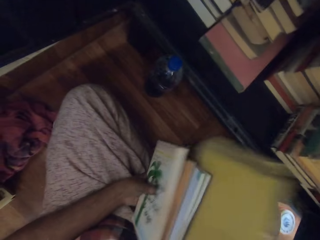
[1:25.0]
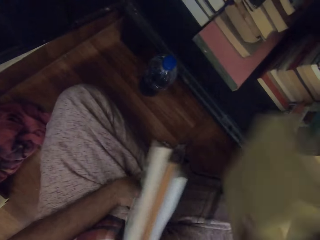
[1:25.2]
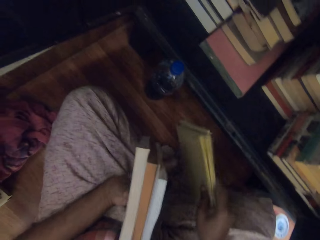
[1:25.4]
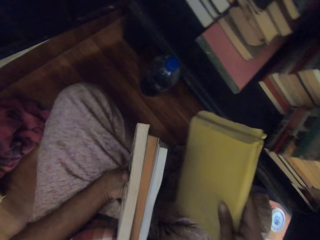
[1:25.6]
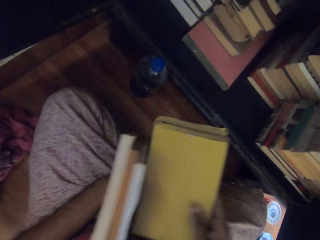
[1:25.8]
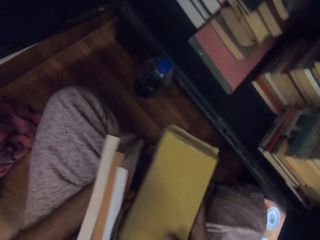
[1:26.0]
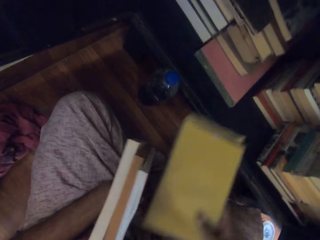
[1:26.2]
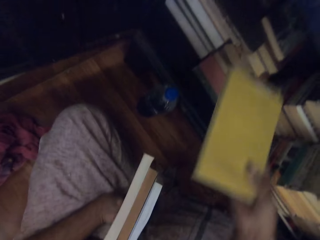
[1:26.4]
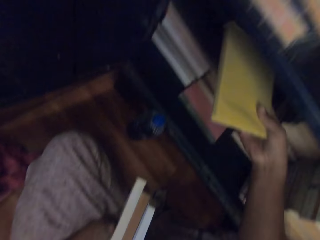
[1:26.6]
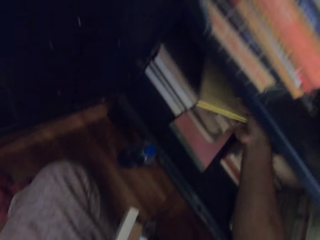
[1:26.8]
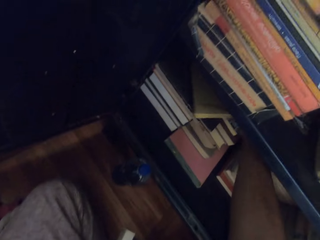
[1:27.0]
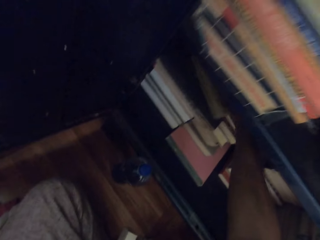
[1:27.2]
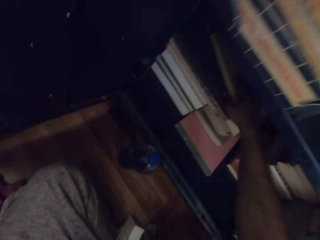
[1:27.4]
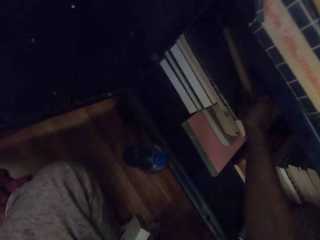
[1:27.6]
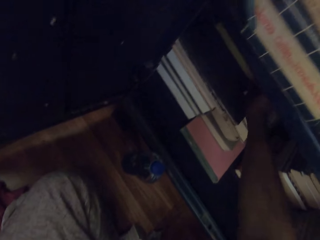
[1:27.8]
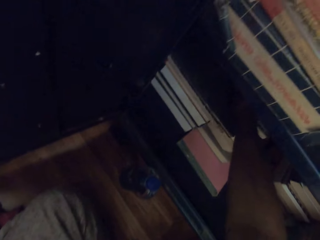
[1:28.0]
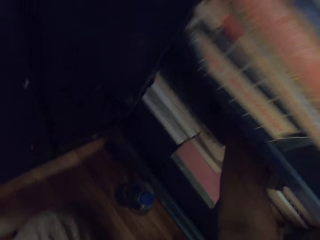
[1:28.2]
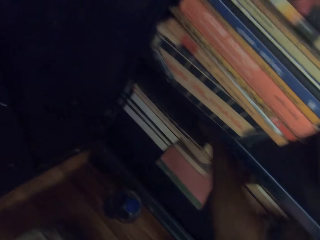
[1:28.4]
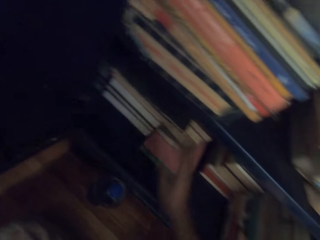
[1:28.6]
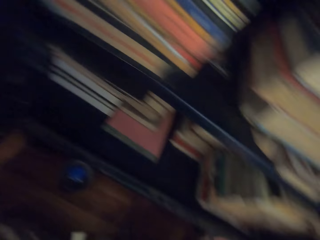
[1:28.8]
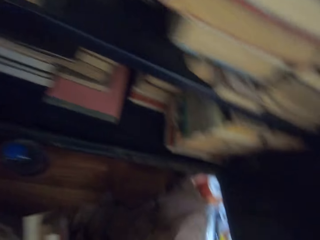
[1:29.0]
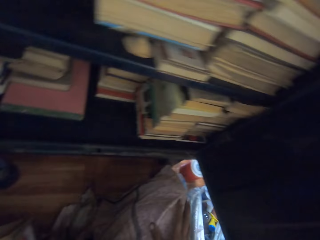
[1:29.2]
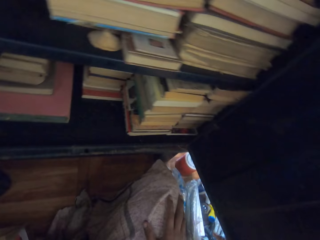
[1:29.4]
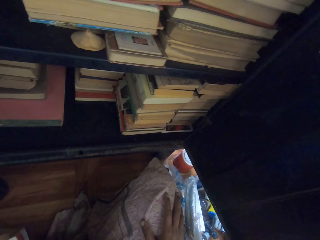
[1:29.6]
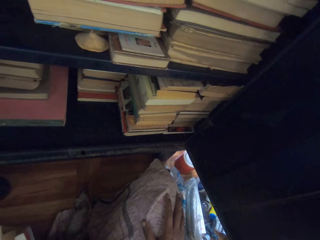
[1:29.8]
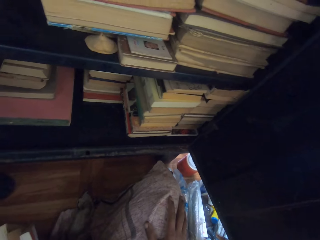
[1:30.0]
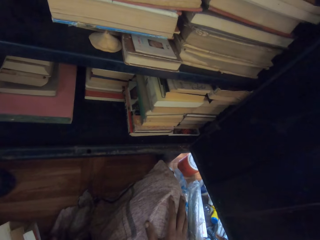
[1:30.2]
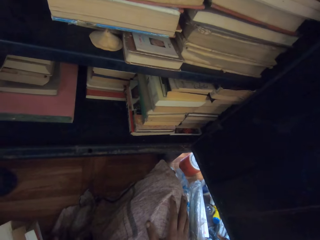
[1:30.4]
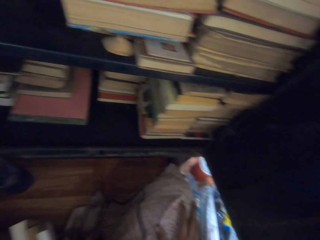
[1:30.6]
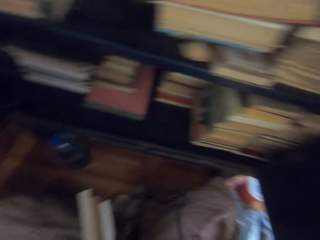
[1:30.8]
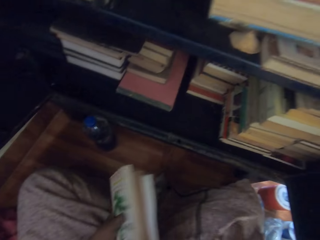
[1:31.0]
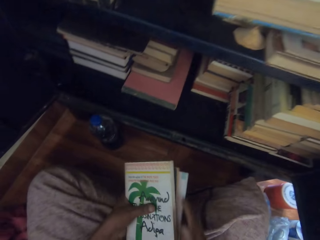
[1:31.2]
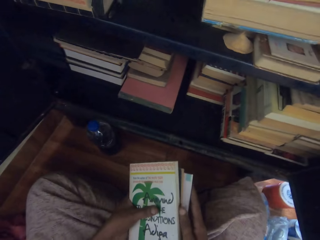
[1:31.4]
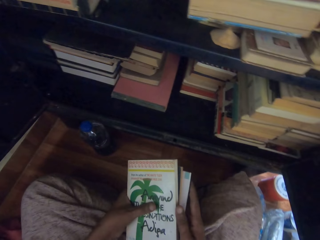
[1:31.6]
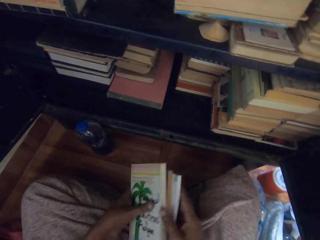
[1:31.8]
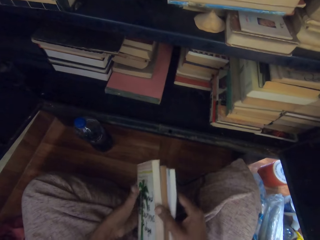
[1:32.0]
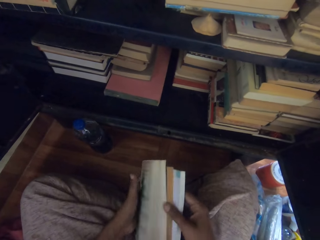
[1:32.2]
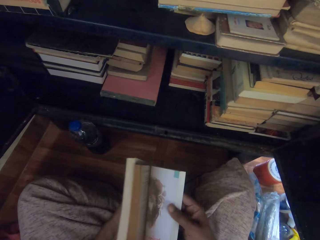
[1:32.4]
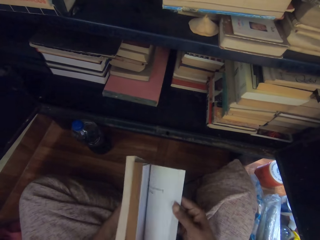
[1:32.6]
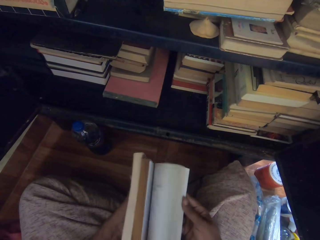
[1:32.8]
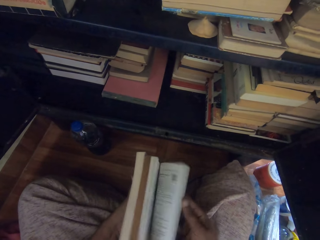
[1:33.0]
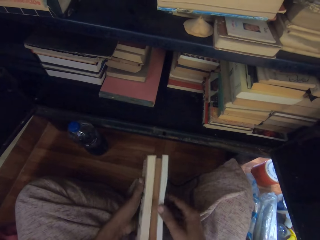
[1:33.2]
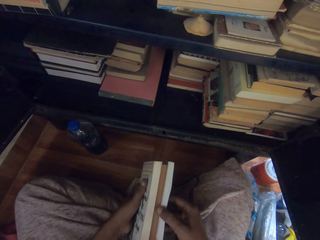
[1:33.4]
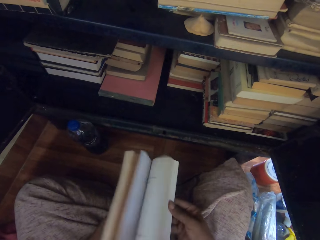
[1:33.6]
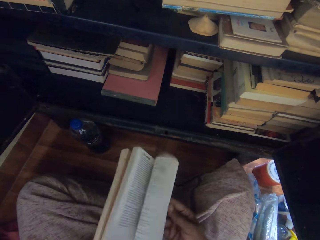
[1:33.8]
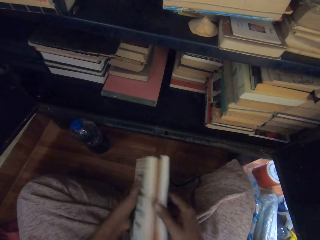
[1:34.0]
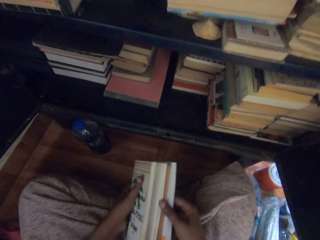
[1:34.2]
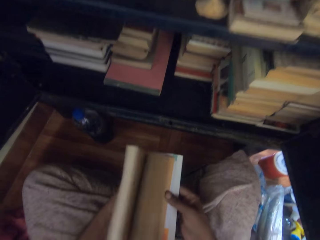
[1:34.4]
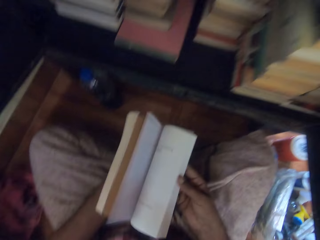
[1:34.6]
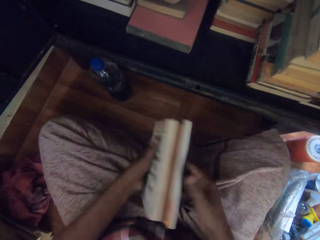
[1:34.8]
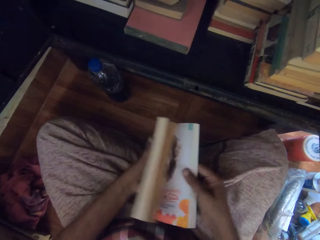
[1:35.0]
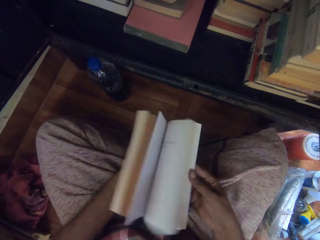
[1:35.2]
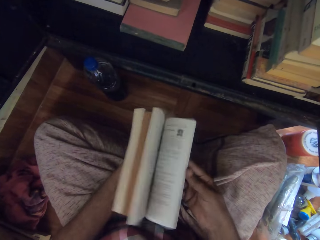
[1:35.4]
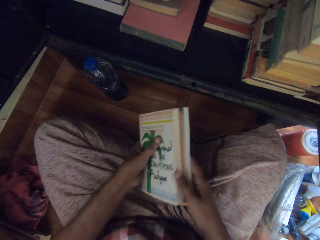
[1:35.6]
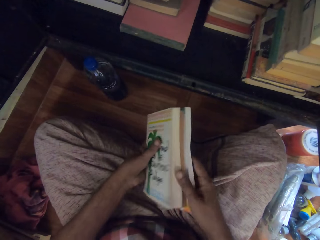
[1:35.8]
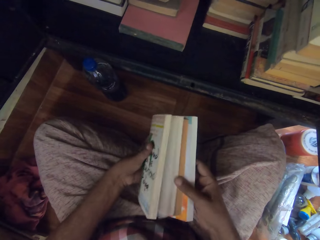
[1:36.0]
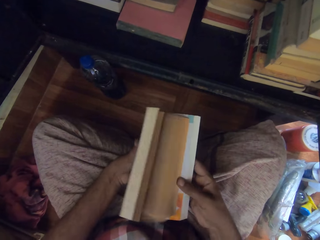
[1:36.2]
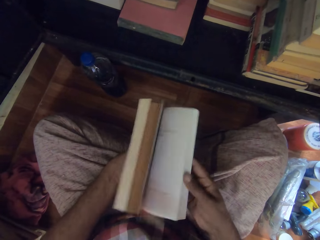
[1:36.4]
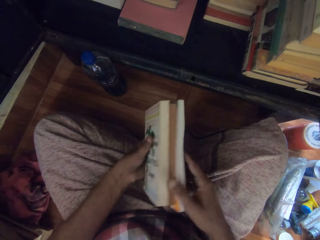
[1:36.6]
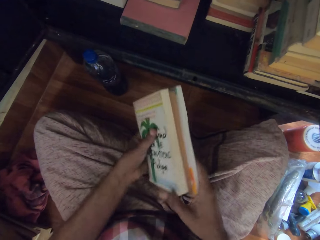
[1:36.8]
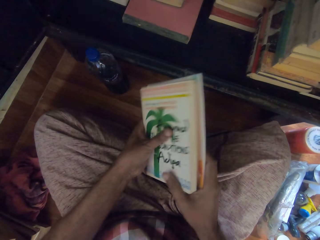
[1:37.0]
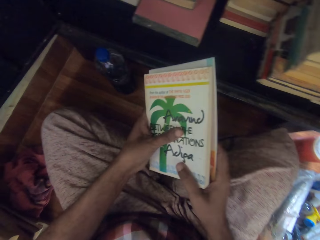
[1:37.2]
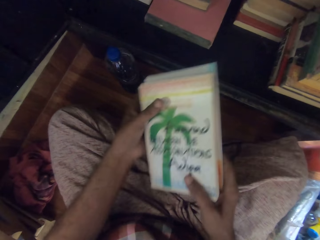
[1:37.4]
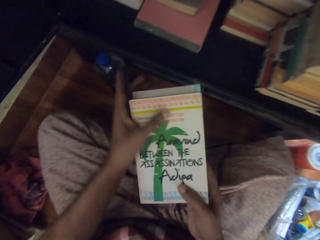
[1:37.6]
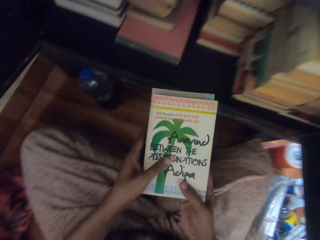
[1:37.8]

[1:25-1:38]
The camera wearer picks a book out of the books in his left hand with his right hand. He places the book in his right hand inside the cabinet. He converses with a boy. He flips the pages of the book in his left hand with his right hand. He opens the book.

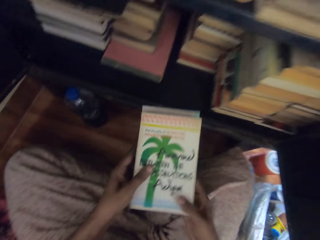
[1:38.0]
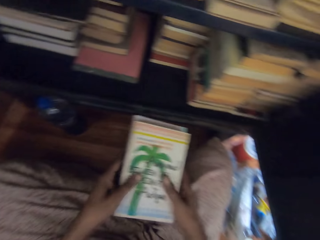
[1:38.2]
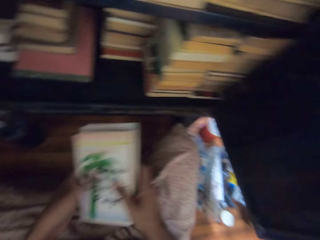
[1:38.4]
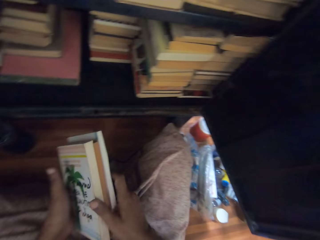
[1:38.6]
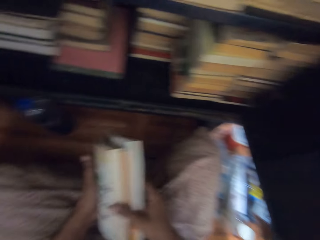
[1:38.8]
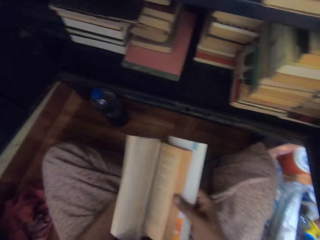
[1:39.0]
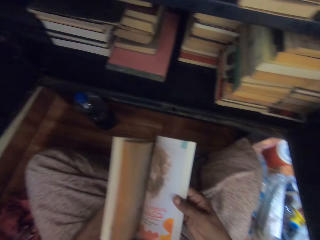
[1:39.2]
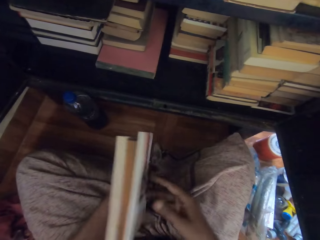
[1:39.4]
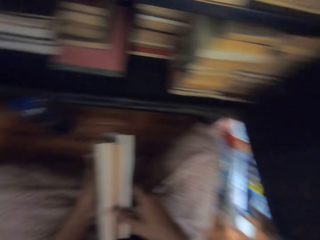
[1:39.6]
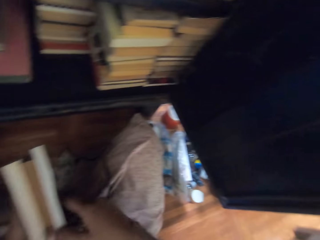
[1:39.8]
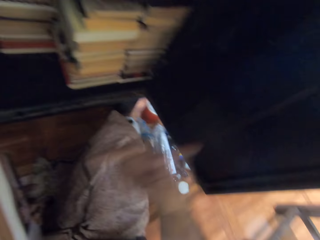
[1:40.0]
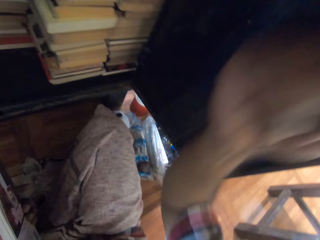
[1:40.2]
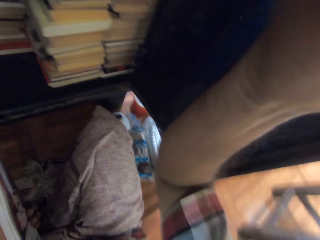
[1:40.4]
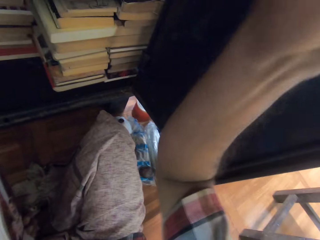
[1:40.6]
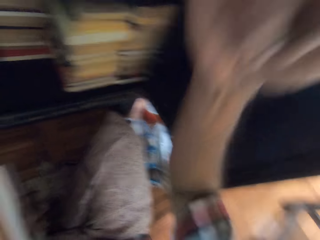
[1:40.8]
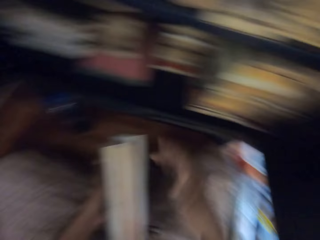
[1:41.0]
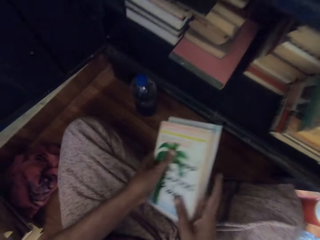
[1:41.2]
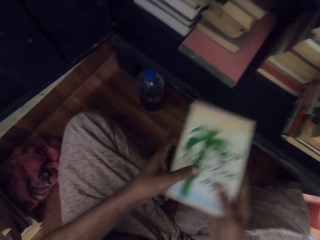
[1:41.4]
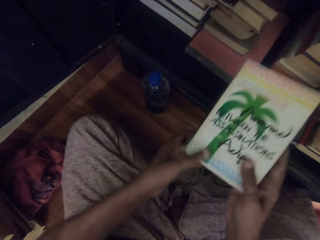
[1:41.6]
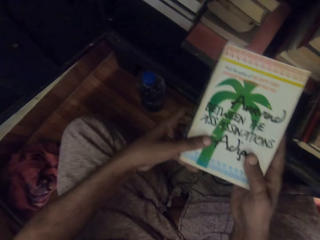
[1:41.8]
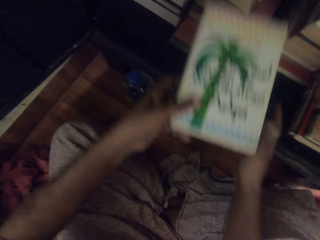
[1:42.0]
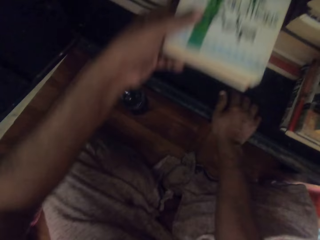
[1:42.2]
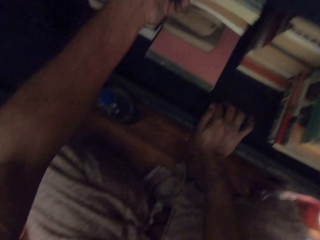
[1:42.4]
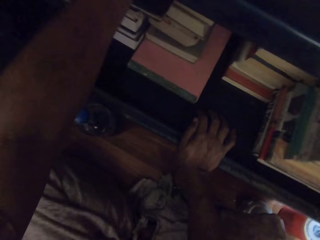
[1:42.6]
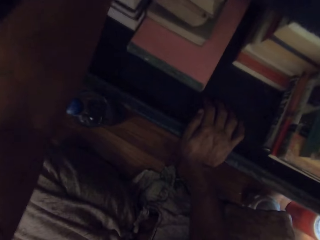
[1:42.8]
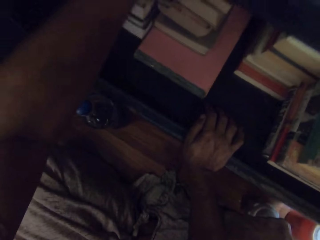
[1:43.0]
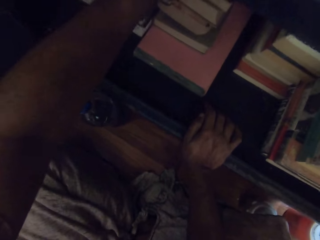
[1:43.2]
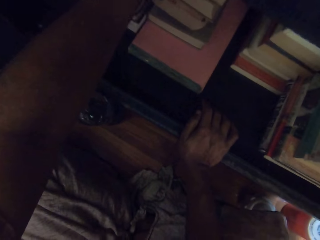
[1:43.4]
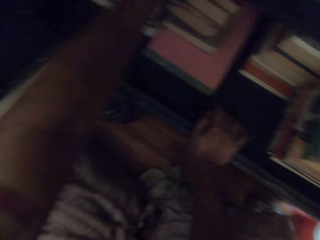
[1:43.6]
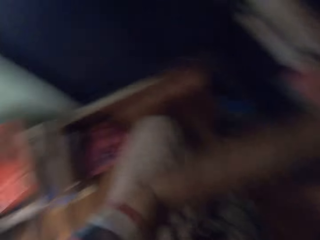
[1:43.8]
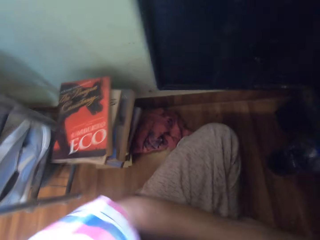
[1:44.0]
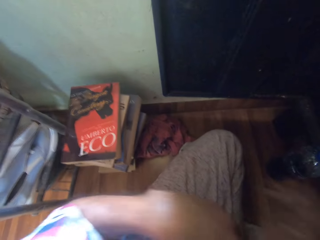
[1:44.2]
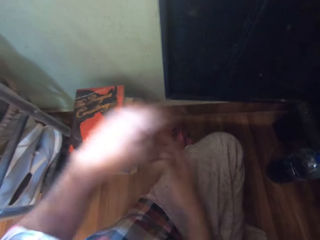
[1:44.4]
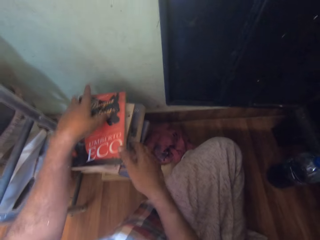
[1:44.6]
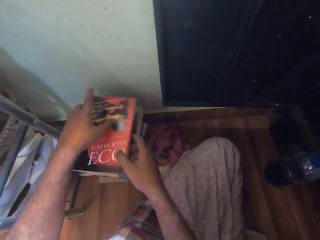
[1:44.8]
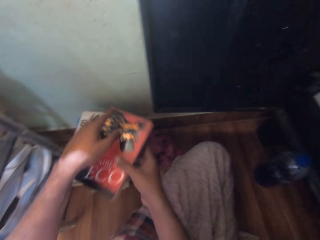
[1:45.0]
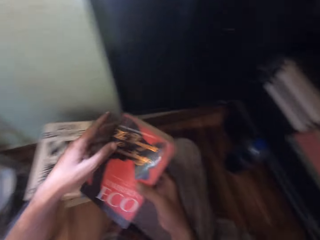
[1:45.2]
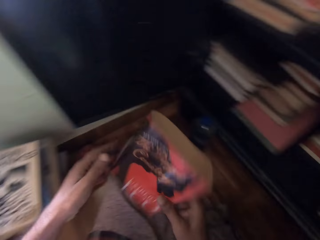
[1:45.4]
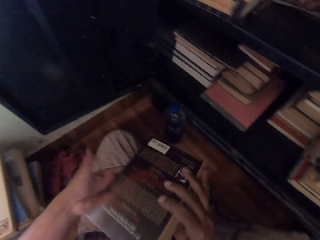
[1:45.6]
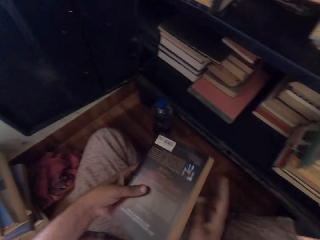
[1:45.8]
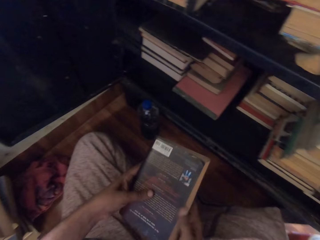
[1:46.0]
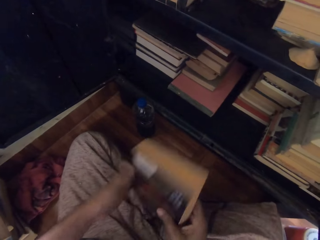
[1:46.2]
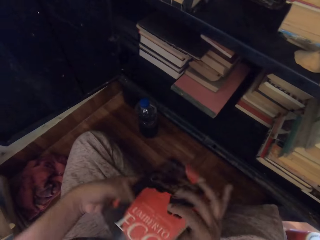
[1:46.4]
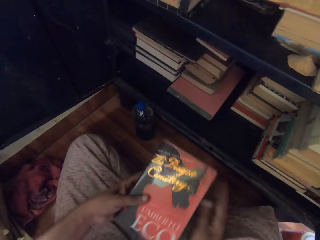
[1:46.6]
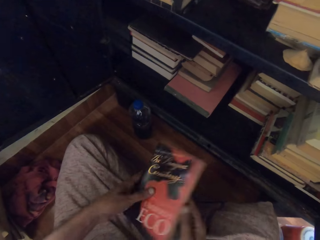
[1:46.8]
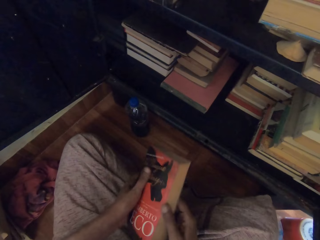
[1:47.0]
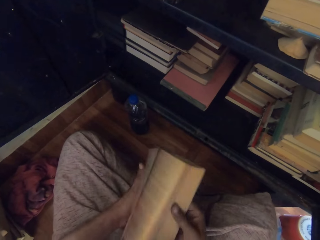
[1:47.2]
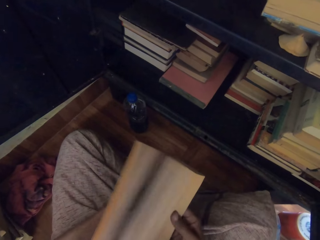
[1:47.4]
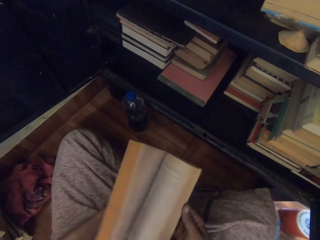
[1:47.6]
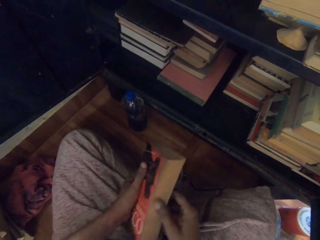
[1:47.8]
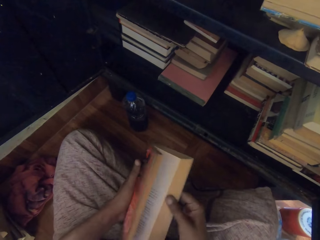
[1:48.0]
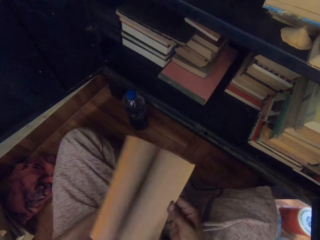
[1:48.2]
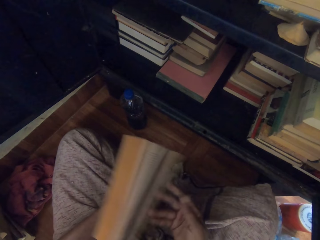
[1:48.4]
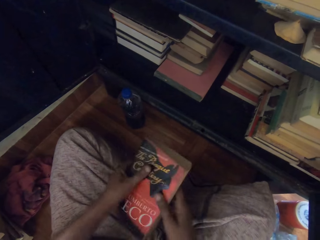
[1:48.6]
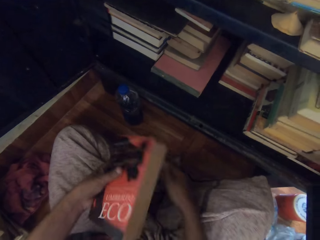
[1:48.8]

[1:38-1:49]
The camera wearer raises his right hand towards a camera on his head. He gestures to a boy. He touches the books in his left hand with his right hand. He places the book in his left hand inside the cabinet. He converses with the boy. He picks a book from the pile of books on the floor with his hands. The boy converses with the camera wearer. The camera wearer flips the pages of the book in his left hand with his right hand. He opens the book.
